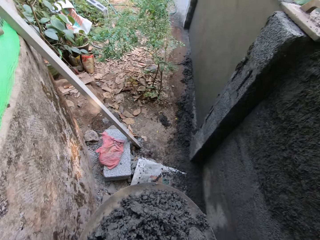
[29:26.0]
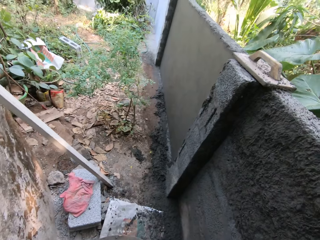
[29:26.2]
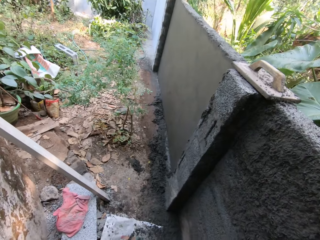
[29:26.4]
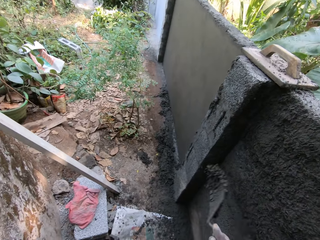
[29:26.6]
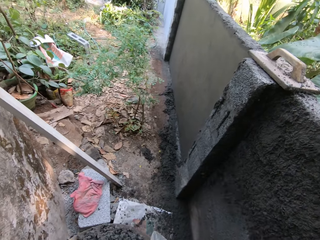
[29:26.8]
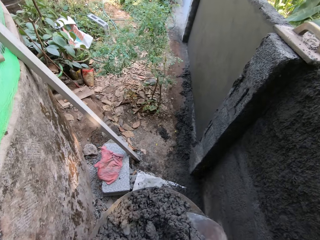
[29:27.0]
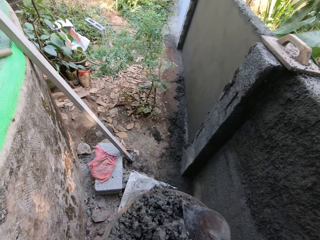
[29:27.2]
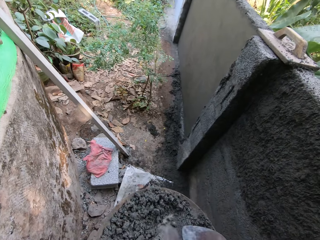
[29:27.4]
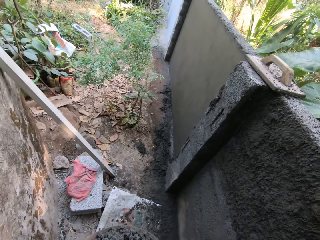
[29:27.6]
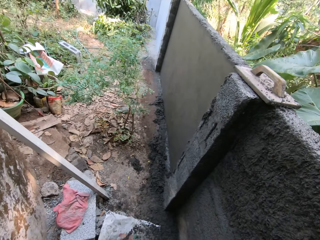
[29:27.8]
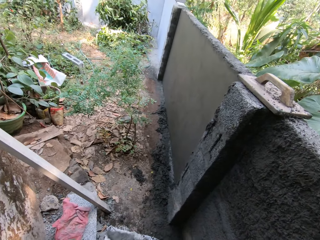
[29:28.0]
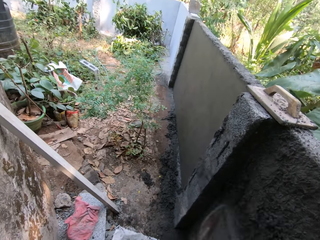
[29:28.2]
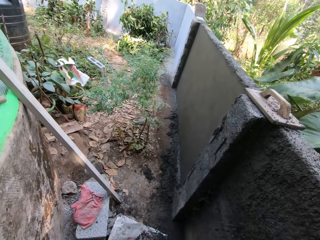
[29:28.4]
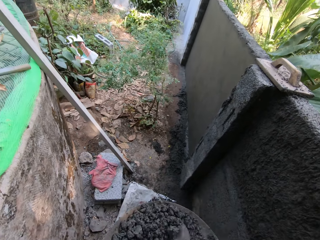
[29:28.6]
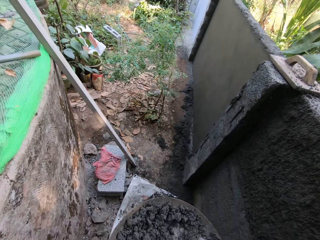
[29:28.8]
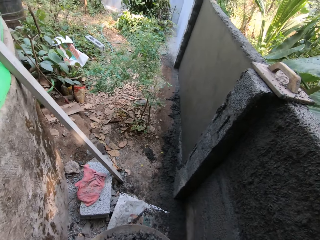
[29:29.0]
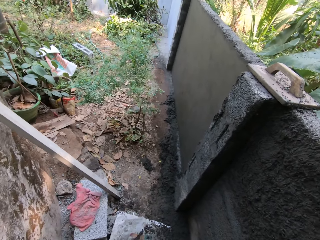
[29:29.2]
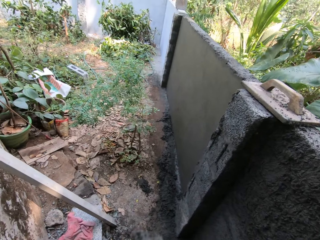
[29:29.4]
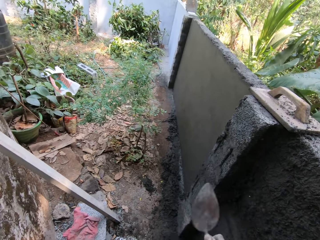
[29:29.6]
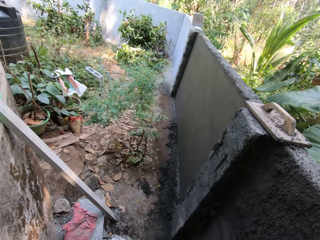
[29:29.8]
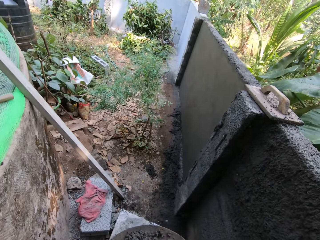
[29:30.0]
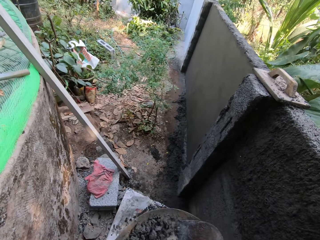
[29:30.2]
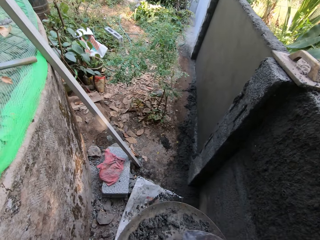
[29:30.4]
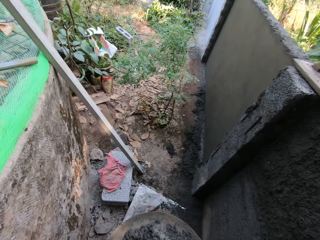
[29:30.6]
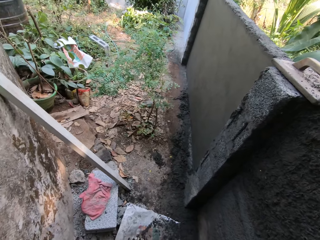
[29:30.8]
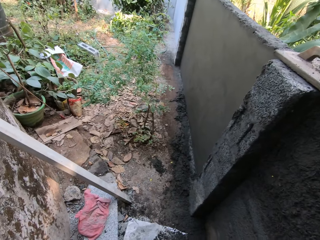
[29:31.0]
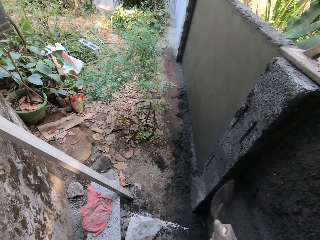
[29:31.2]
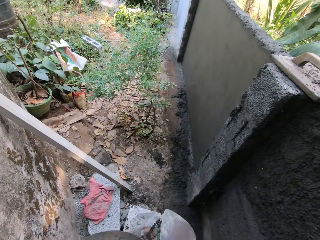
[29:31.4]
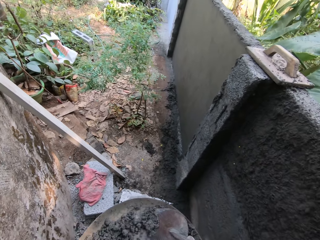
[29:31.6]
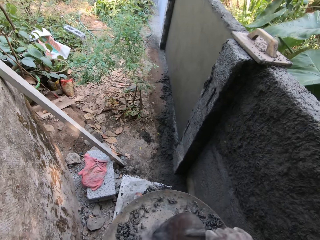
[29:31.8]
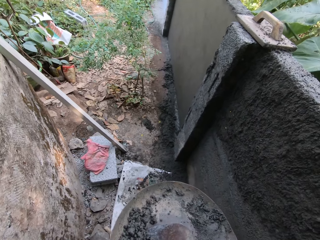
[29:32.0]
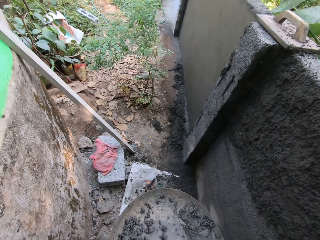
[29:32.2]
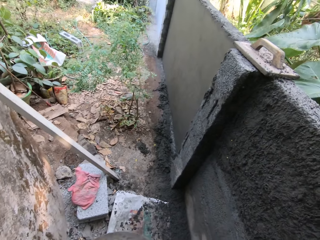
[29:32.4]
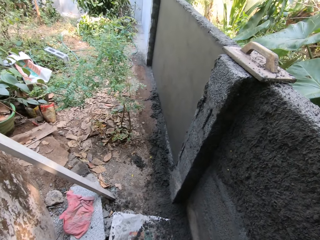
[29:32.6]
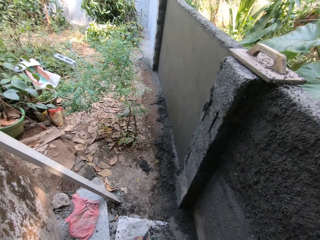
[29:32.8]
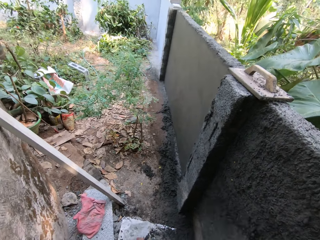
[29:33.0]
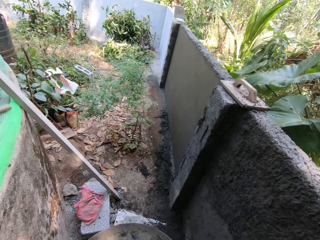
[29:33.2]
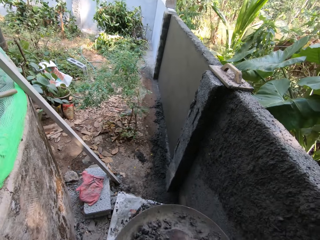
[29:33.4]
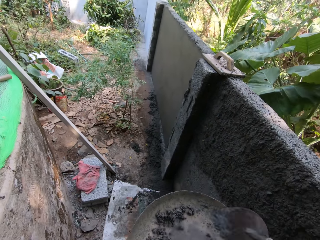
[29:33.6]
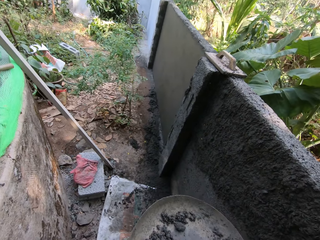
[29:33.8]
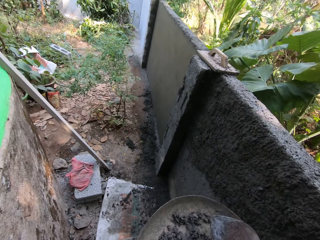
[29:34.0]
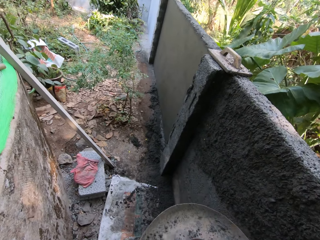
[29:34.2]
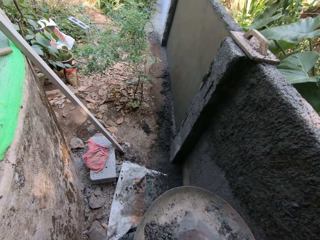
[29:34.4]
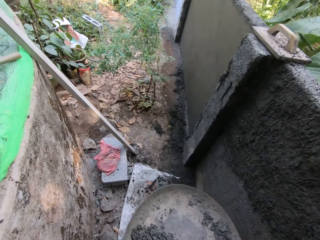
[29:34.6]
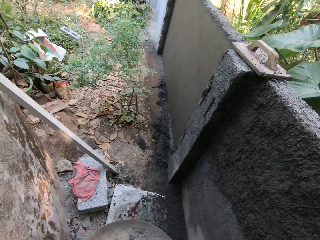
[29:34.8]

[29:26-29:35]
The camera wearer throws the cement on the wall. He takes mortar from the head pan with the hand trowel in his right hand. He plasters the mortar on the wall with the hand trowel in his right hand. He takes the mortar from the head pan with the hand trowel in his right hand. He plasters the mortar on the wall with the hand trowel in his right hand. He takes the mortar from the head pan with the hand trowel in his right hand. He plasters the mortar on the wall with the hand trowel in his right hand. He takes the mortar from the head pan with the hand trowel in his right hand. He scoops the cement with the trowel. He plasters the mortar on the wall with the hand trowel in his right hand. He throws the cement on the wall. He takes the mortar from the head pan with the hand trowel in his right hand. He throws the cement on the wall. He scoops the cement with the trowel.

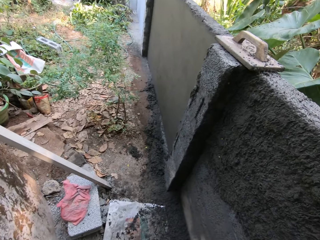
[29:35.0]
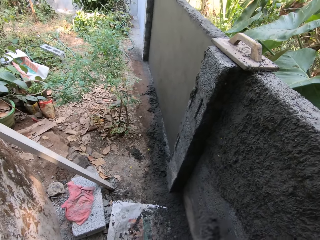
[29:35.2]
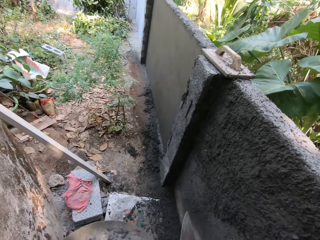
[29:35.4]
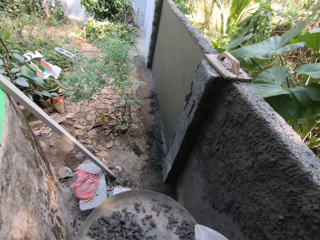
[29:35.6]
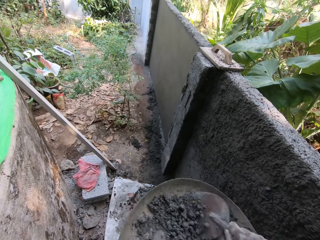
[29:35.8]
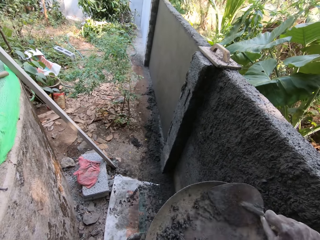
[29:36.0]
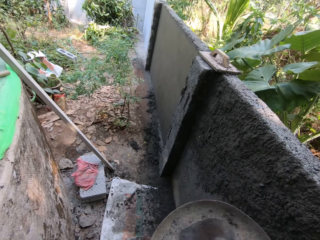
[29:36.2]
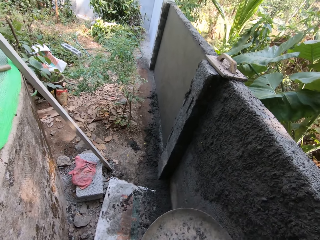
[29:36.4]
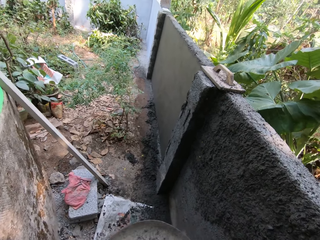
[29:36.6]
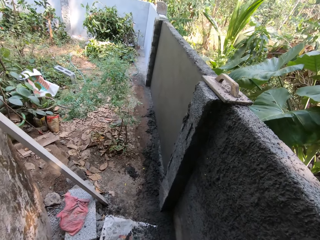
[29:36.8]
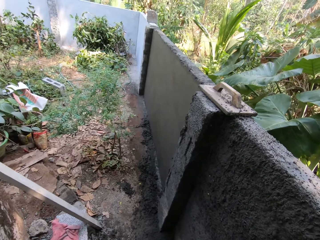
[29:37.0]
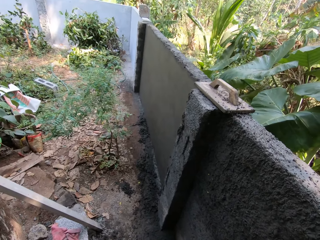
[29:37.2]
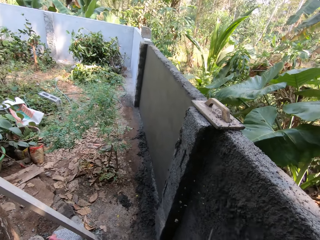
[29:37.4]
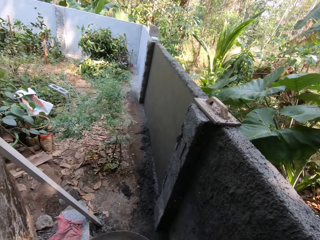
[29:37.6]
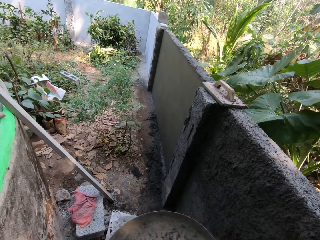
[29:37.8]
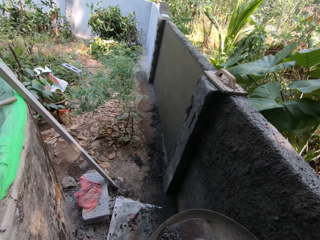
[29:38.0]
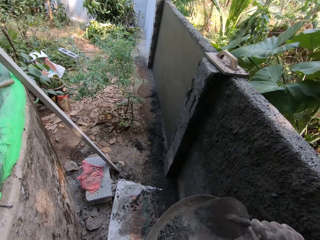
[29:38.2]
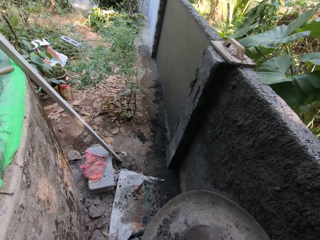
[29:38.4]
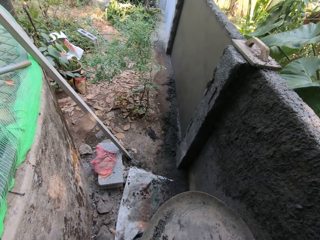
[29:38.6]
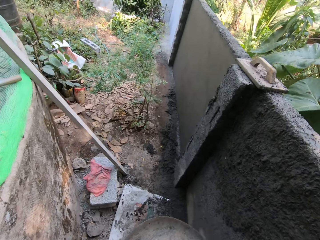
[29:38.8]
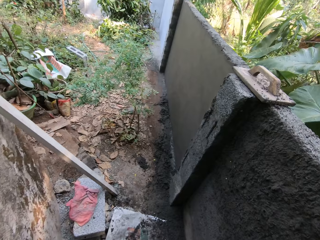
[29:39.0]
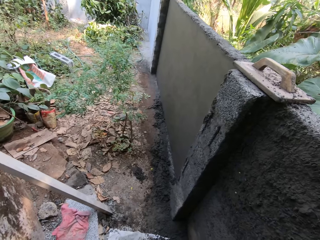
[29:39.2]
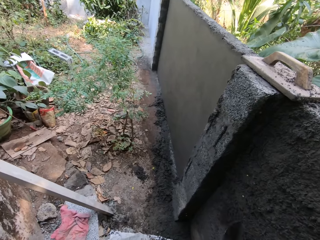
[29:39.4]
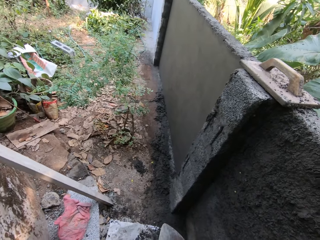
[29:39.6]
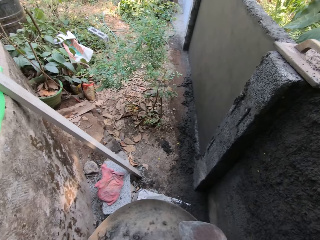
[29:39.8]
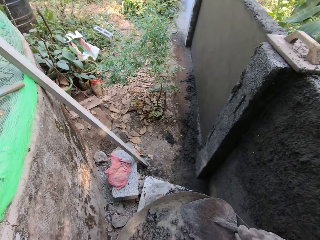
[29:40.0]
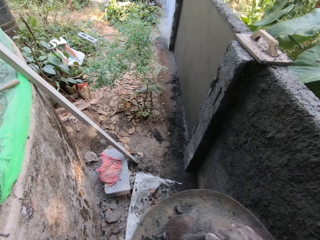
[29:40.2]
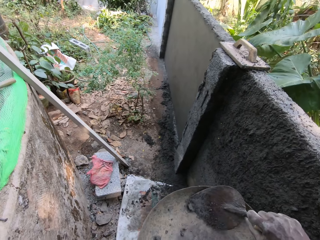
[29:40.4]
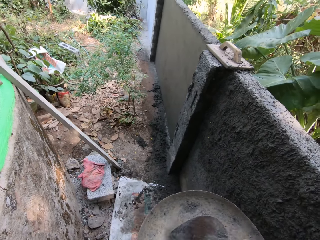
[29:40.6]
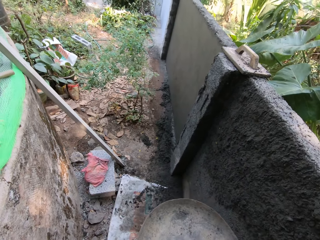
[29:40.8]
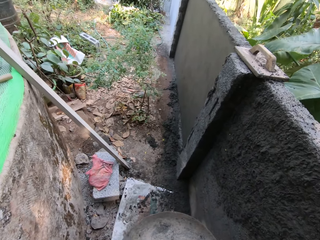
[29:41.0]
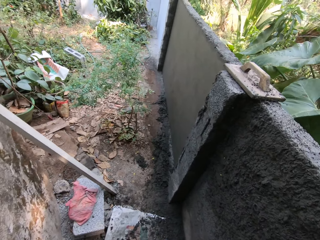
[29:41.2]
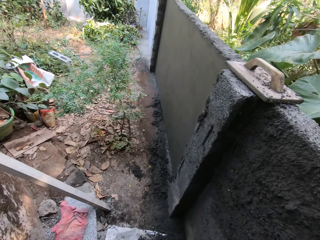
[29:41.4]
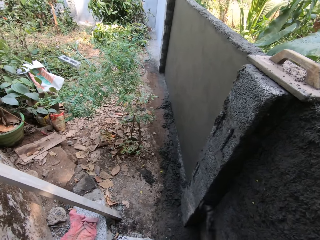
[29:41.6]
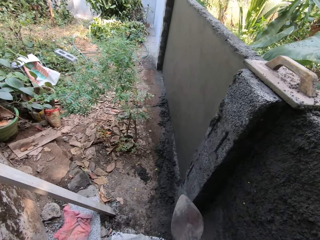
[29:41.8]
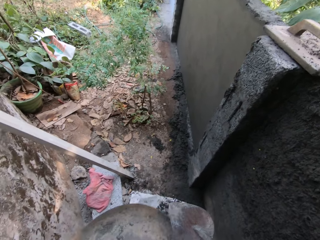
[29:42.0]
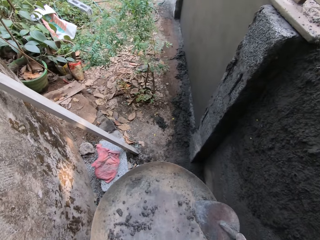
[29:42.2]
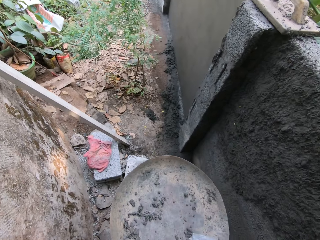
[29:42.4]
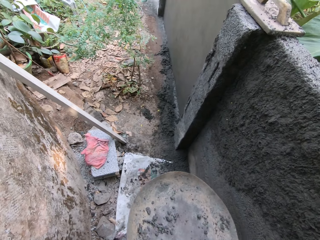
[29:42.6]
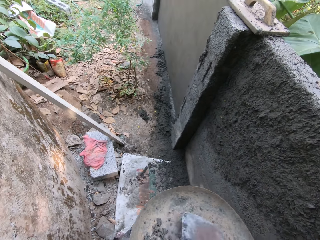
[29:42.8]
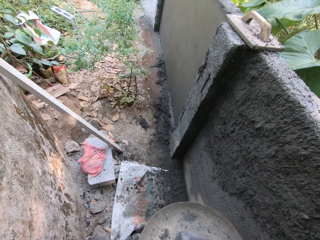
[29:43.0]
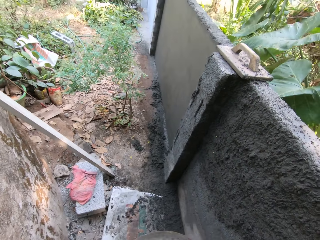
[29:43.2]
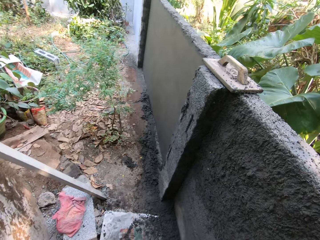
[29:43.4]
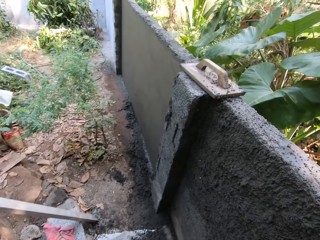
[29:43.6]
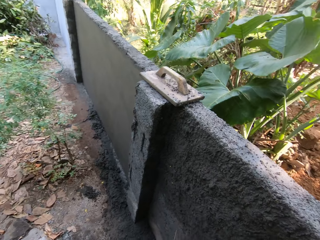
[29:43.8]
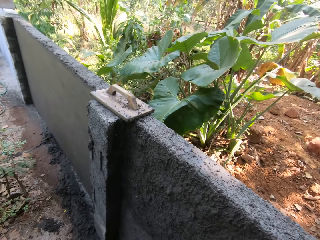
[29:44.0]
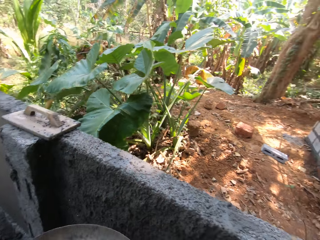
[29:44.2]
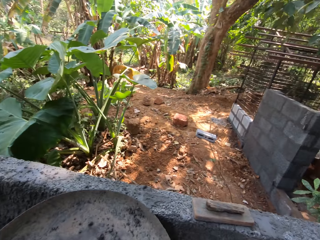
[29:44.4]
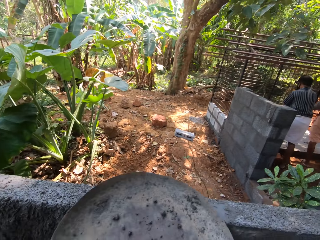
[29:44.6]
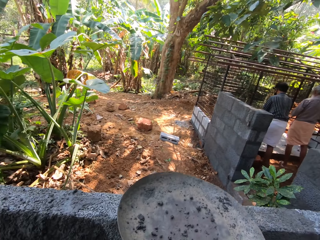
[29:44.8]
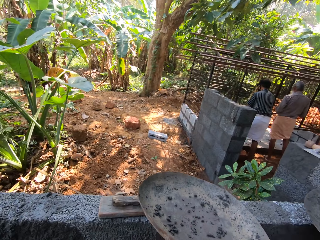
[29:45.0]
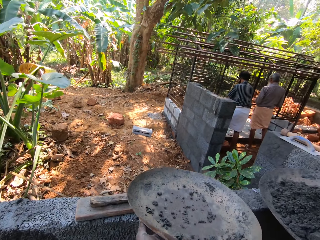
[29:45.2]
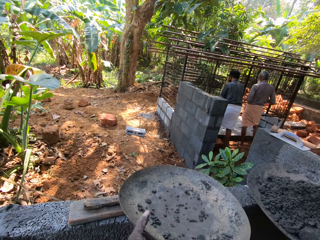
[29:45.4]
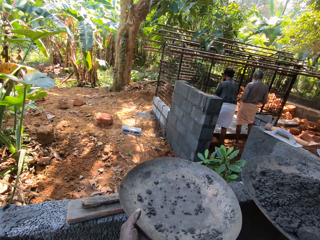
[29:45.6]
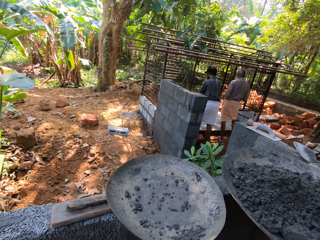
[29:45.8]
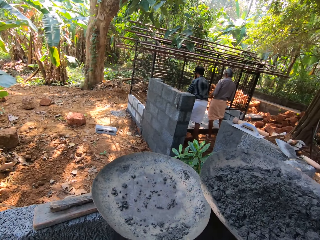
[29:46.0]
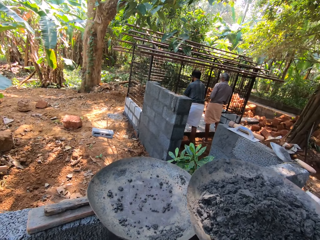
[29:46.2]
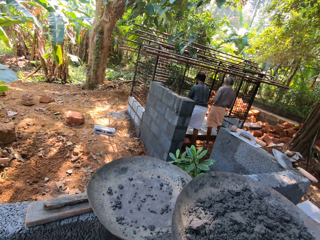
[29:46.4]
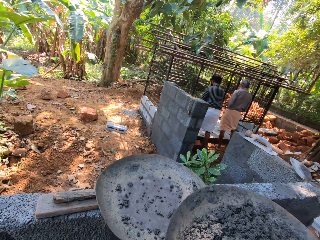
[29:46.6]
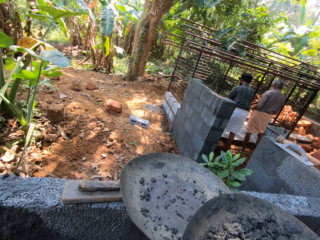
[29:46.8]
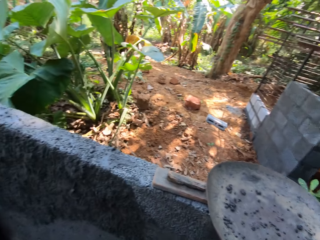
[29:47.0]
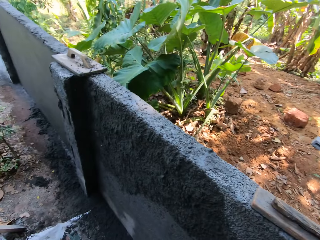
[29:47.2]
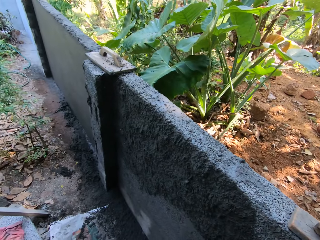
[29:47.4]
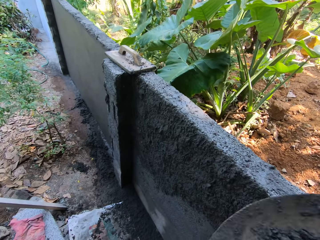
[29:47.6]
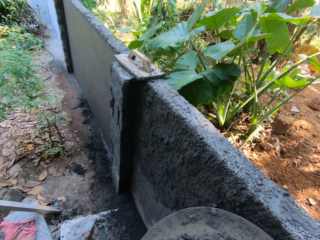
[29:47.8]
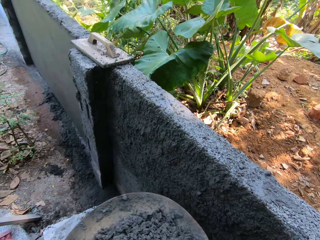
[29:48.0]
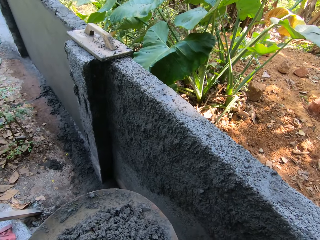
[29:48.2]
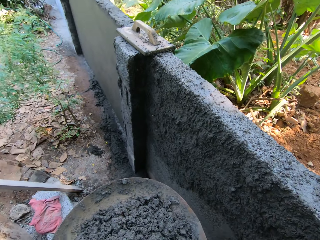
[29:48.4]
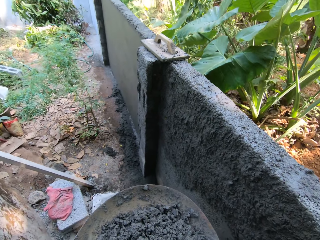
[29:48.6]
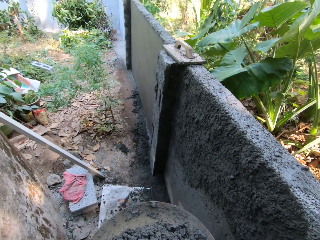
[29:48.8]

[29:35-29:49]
The camera wearer plasters the mortar on the wall with the hand trowel in his right hand. He takes the mortar from the head pan with the hand trowel in his right hand. He plasters the mortar on the wall with the hand trowel in his right hand. He takes the mortar from the head pan with the hand trowel in his right hand. He plasters the mortar on the wall with the hand trowel in his right hand. He throws the cement on the wall. He takes the mortar from the head pan with the hand trowel in his right hand. He scoops the cement with the trowel. He plasters the mortar on the wall with the hand trowel in his right hand. He takes the mortar from the head pan with the hand trowel in his right hand. He plasters the mortar on the wall with the hand trowel in his right hand. He drops the head pan on the wall with his left hand. He picks up the tray of cement. A man passes the head pan to the camera wearer with his right hand.
